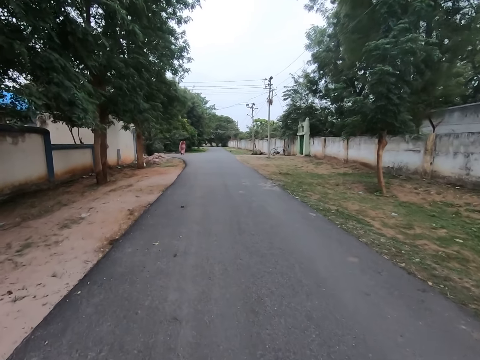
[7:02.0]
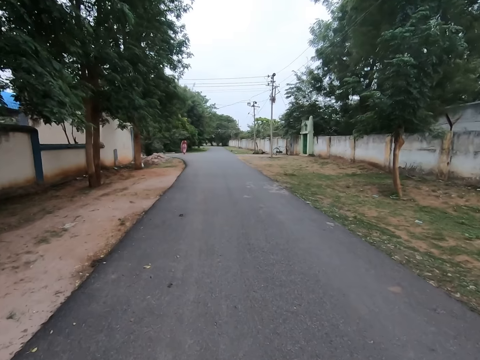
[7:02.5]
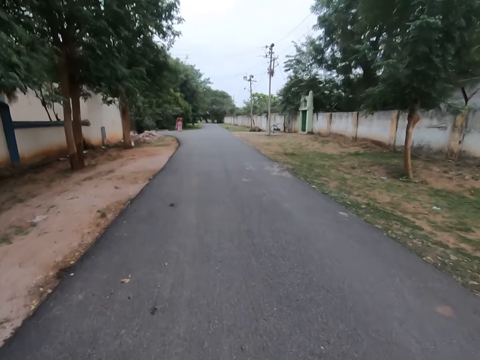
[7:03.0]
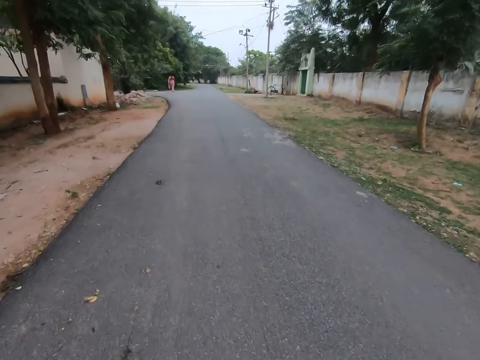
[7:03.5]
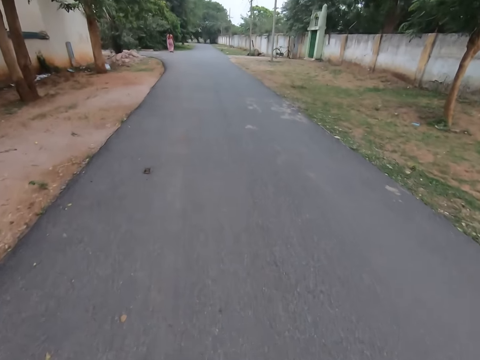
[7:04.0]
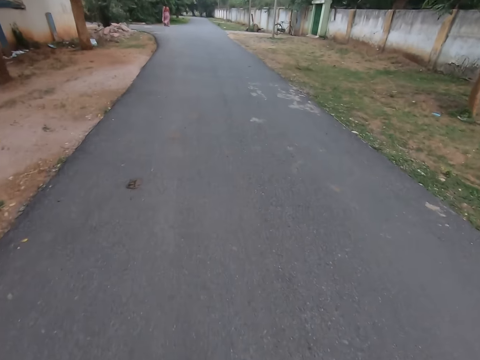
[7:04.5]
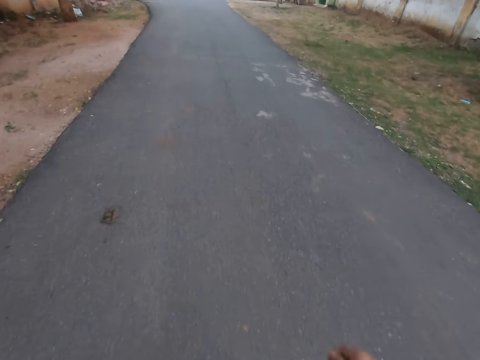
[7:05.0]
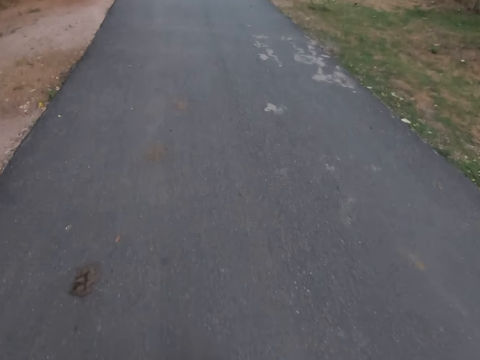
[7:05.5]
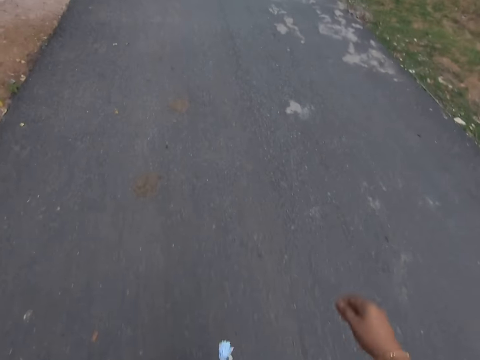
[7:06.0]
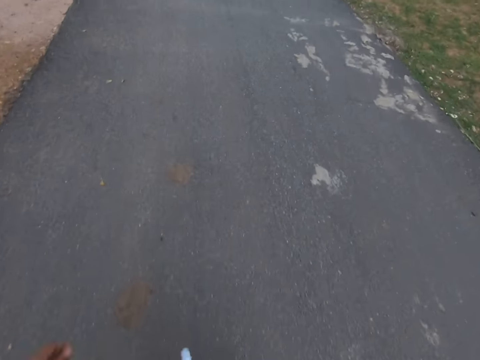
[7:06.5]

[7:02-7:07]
The camera wearer walks towards the woman on the tarred road. They look down.

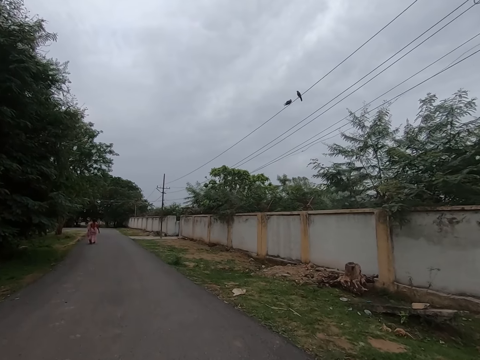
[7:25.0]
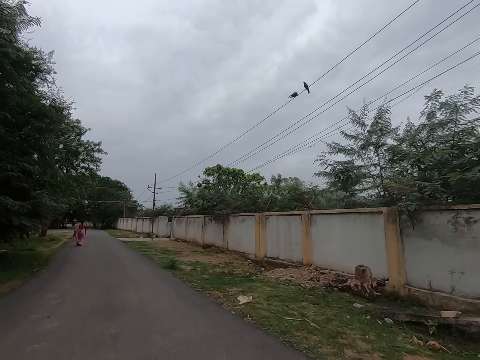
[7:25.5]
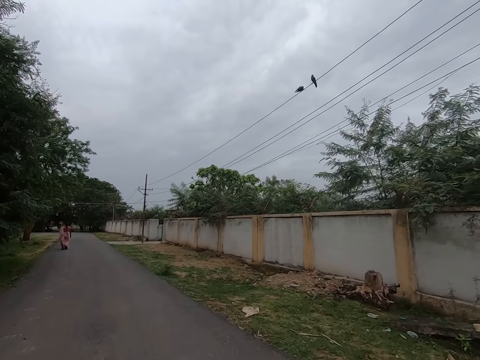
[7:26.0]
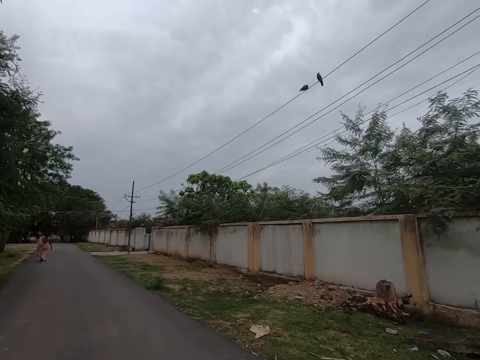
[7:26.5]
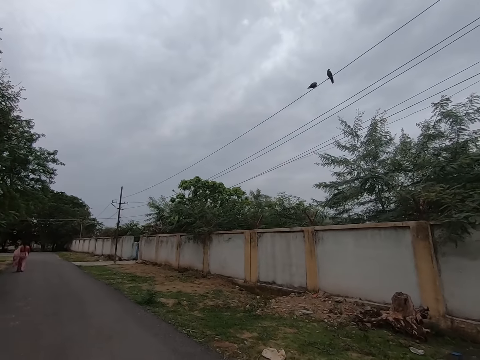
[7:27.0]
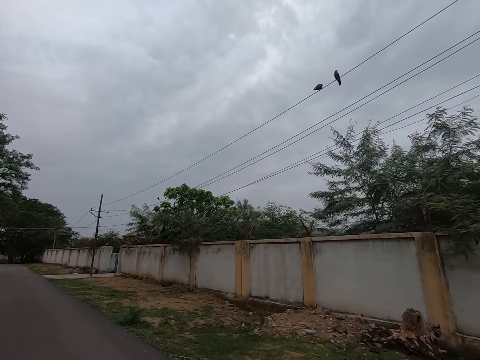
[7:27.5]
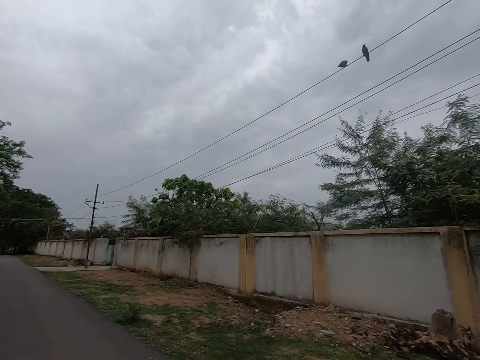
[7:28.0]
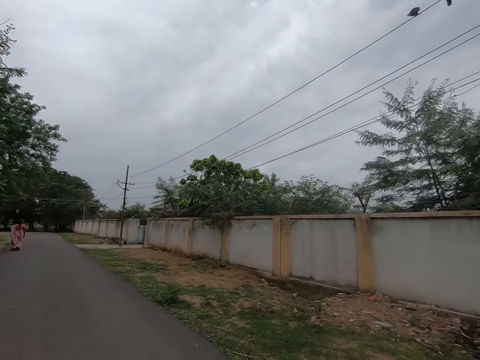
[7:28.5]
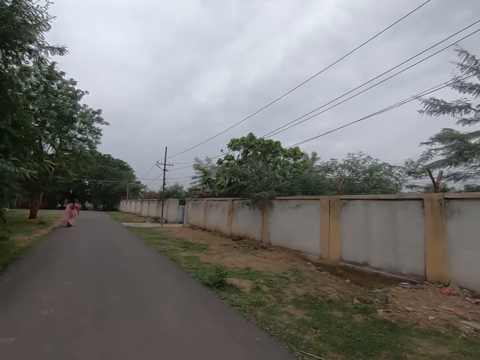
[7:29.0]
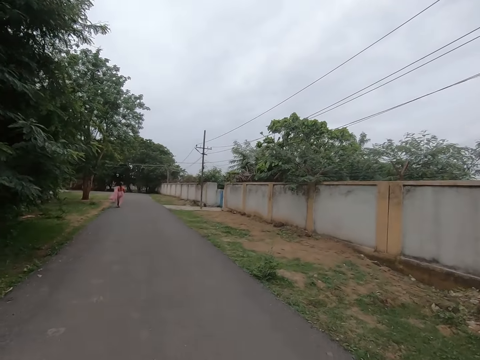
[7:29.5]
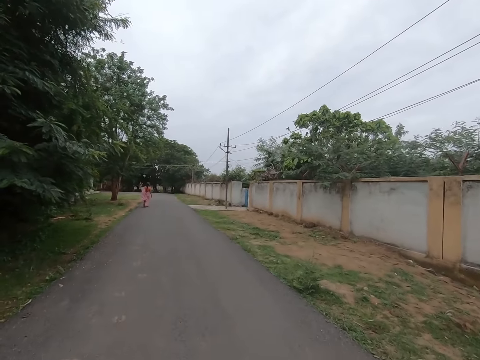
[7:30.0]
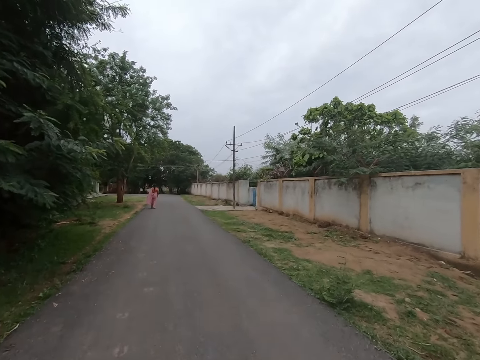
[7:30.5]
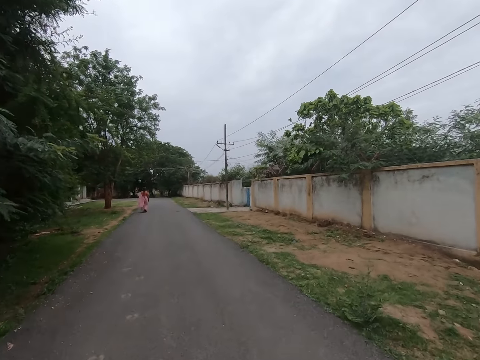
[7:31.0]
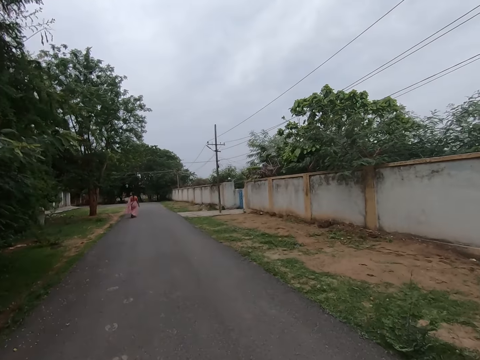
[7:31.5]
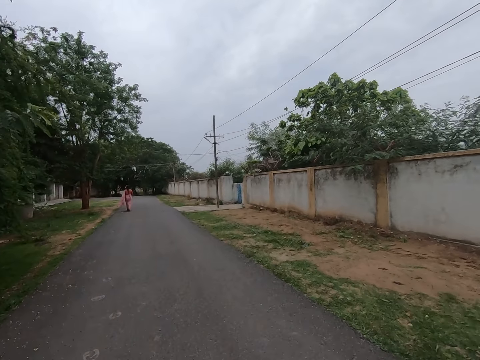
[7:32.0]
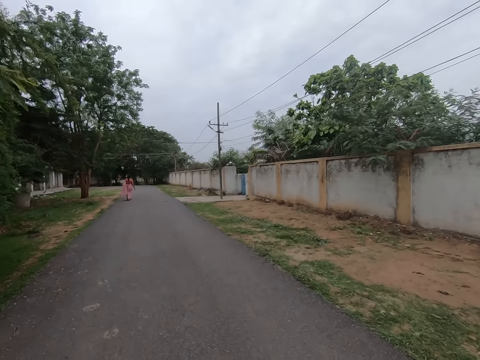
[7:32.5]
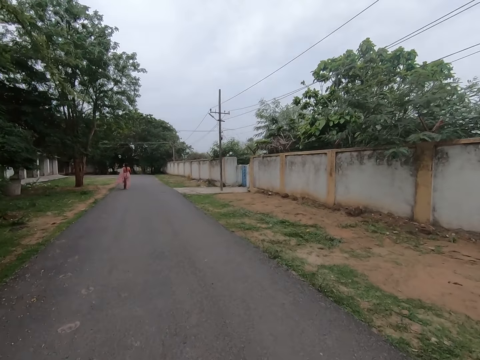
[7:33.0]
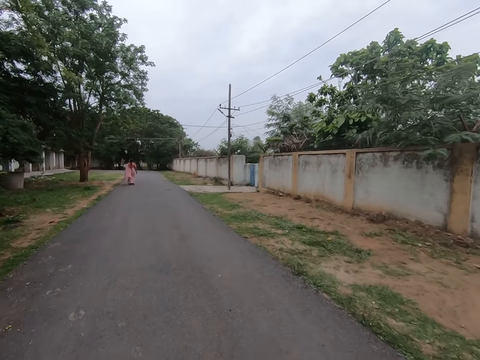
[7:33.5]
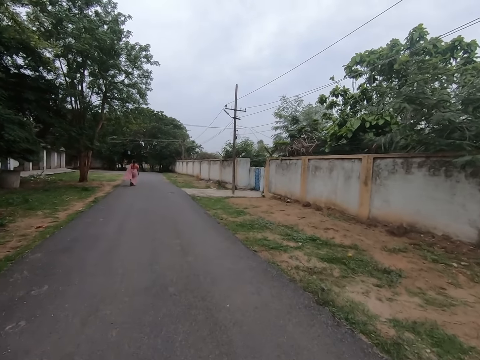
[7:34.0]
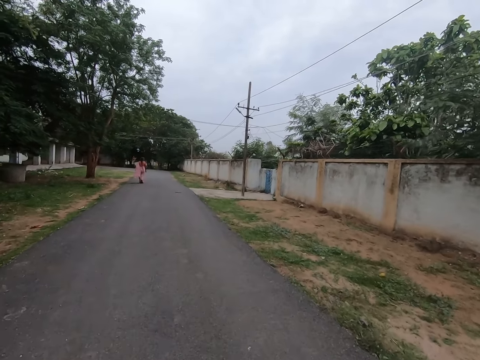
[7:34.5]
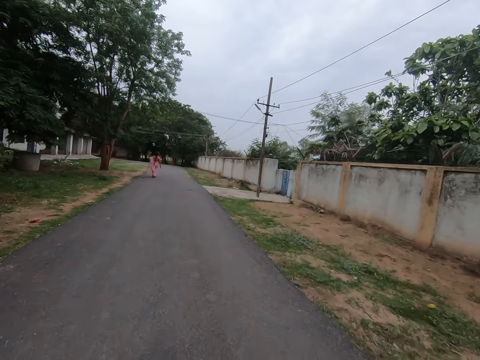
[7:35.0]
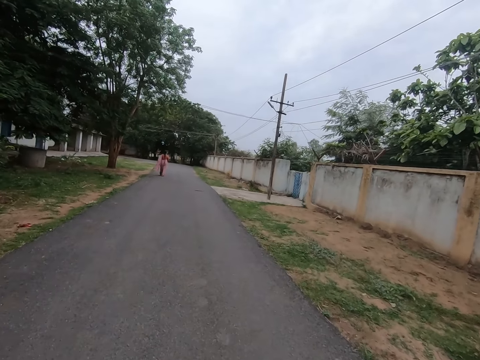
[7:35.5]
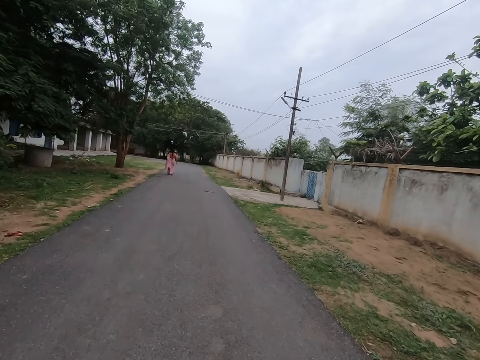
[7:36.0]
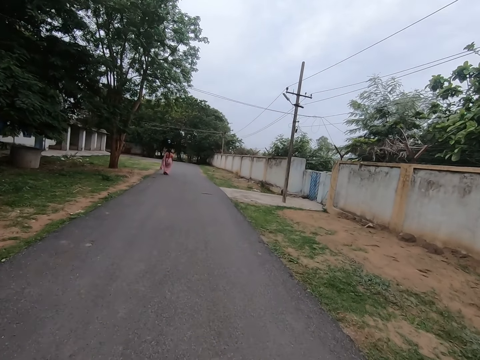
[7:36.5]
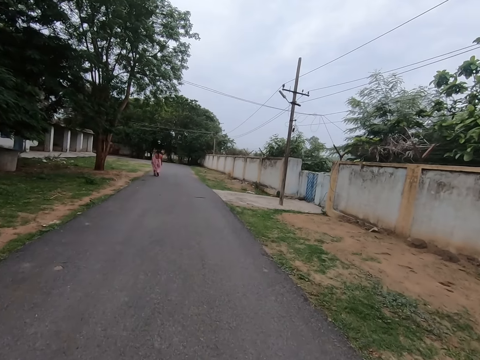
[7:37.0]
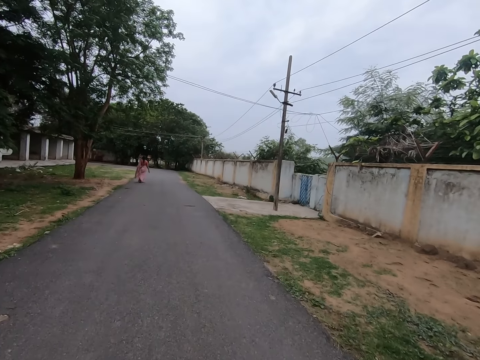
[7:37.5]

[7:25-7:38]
The camera wearer looks in front. They walk in front.

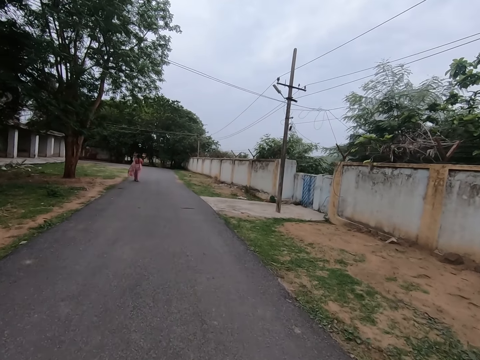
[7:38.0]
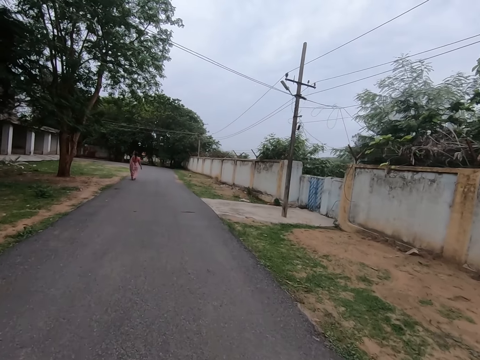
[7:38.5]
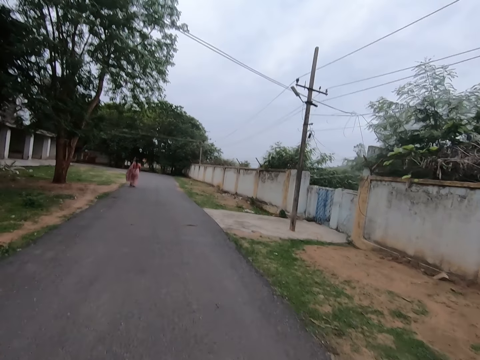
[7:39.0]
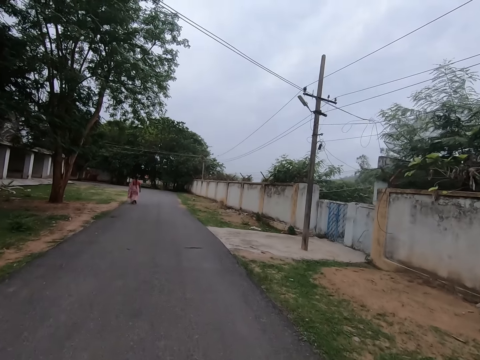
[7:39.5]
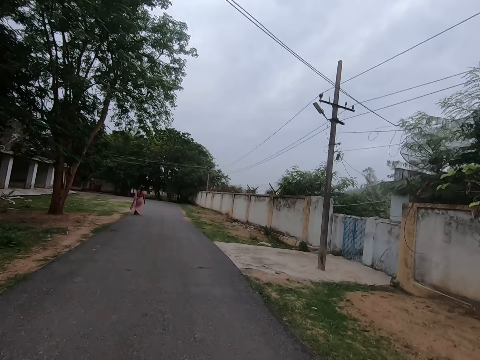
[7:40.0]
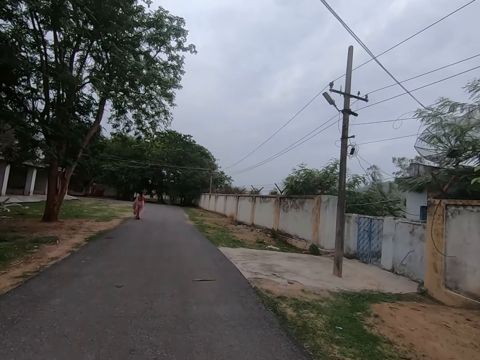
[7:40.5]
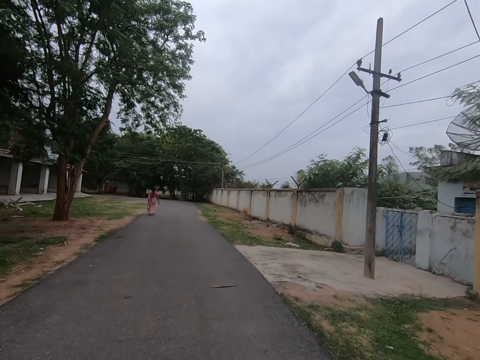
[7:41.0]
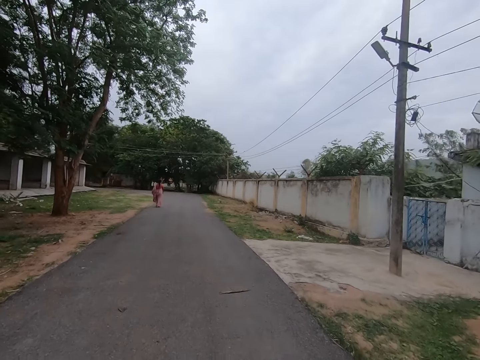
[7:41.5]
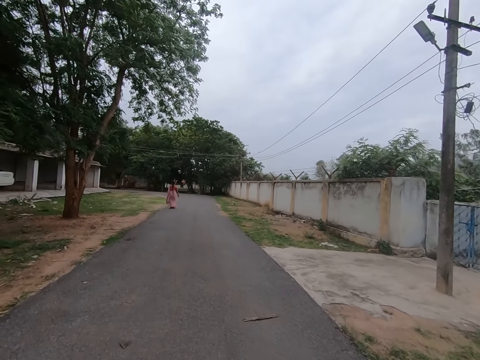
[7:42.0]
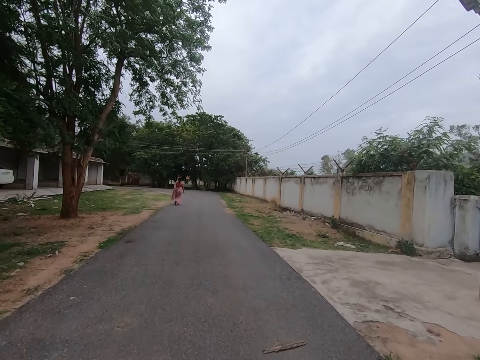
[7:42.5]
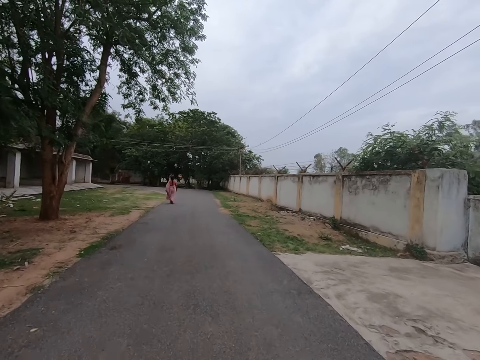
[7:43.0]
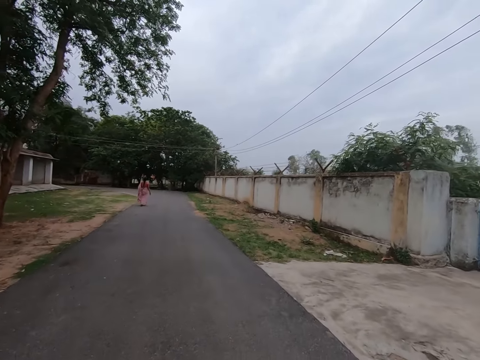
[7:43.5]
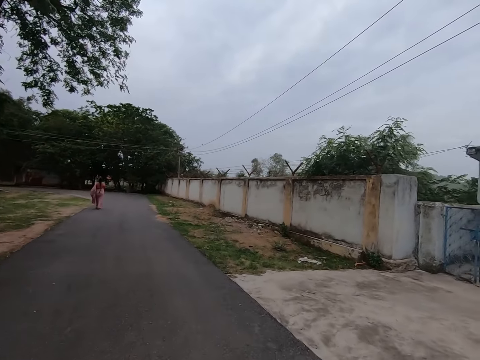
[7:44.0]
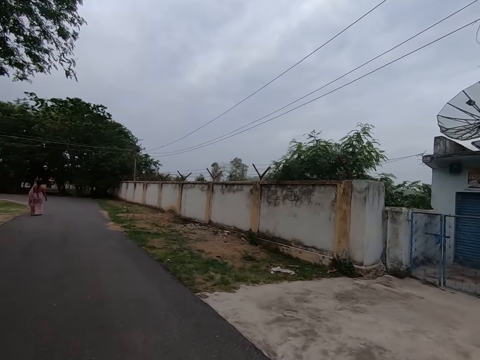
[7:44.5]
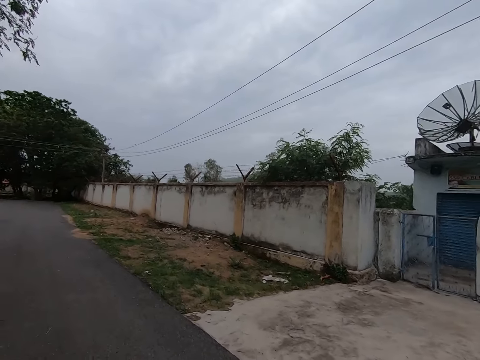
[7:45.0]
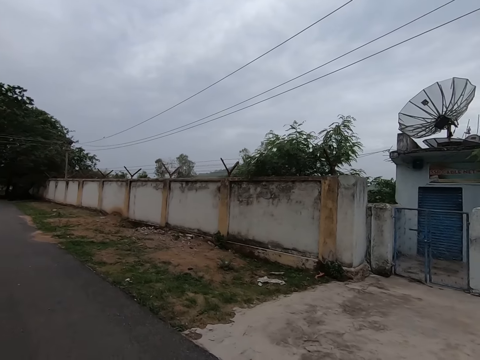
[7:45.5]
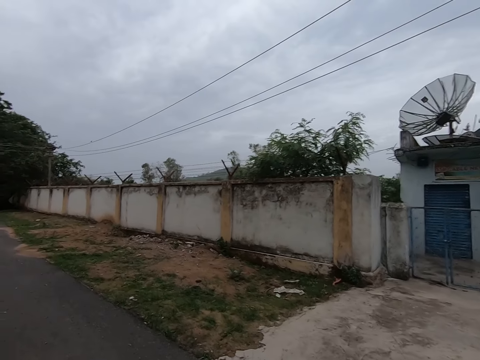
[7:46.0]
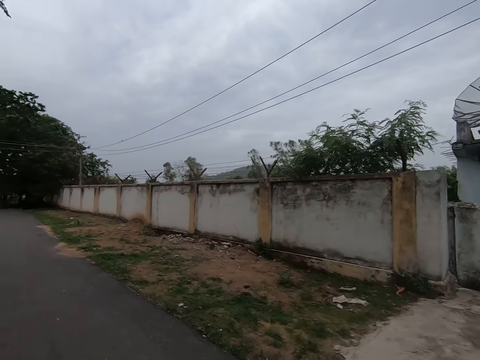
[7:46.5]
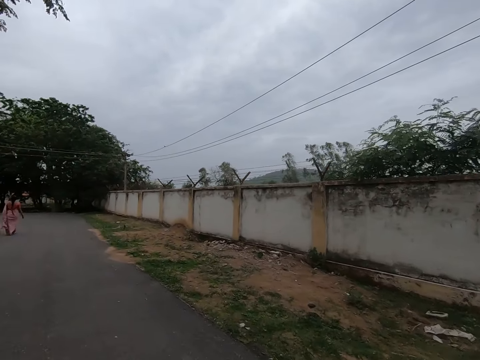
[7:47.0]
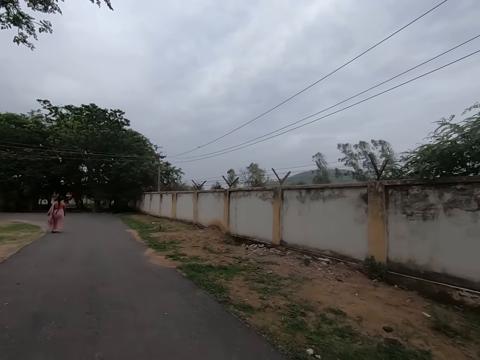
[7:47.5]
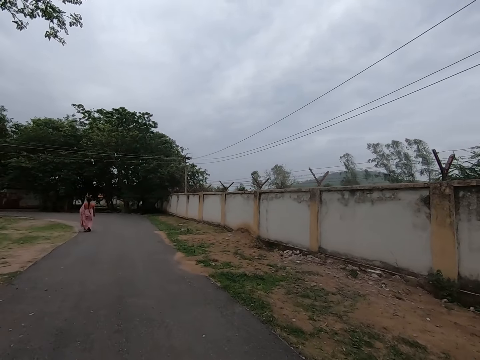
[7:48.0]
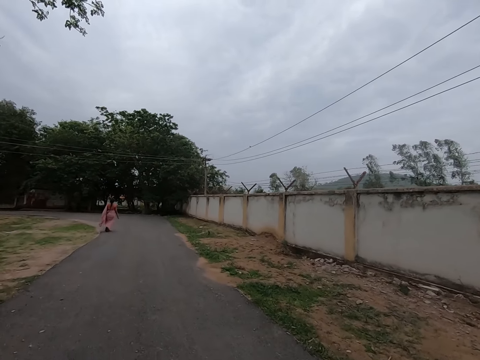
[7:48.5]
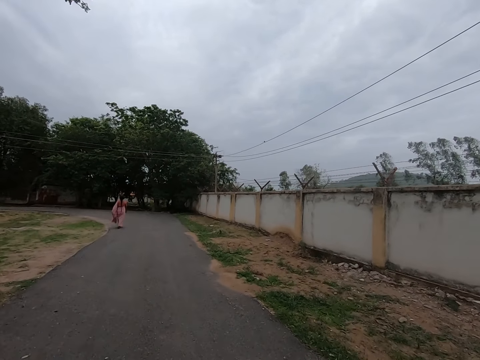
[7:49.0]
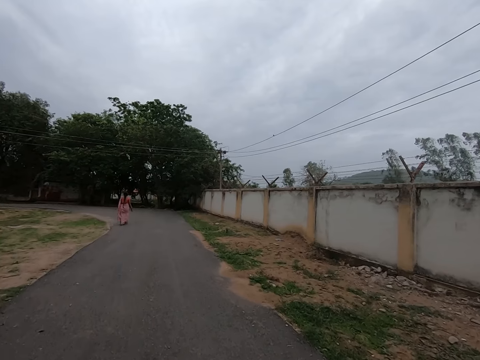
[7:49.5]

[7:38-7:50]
The camera wearer looks in front. They look sideways.
